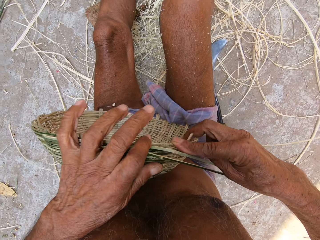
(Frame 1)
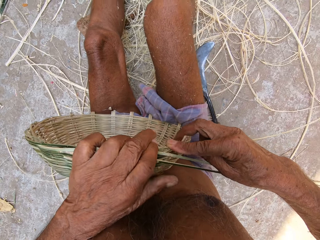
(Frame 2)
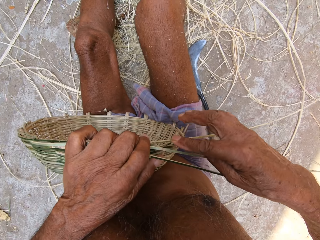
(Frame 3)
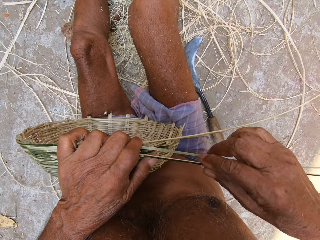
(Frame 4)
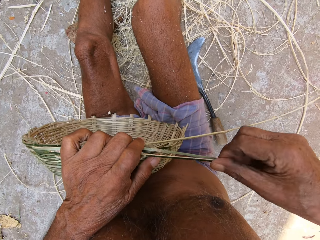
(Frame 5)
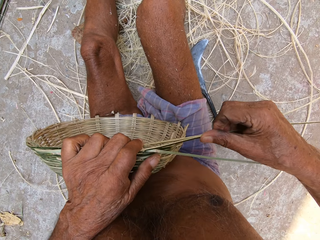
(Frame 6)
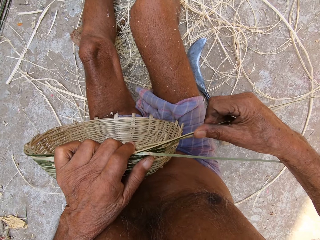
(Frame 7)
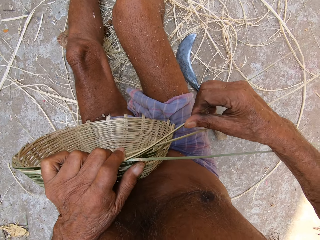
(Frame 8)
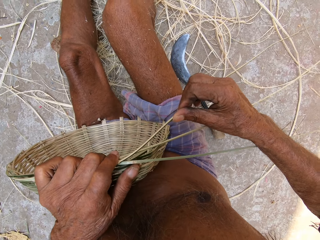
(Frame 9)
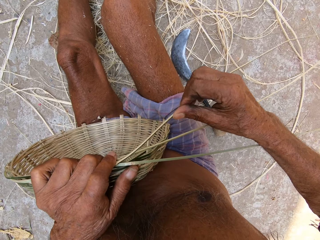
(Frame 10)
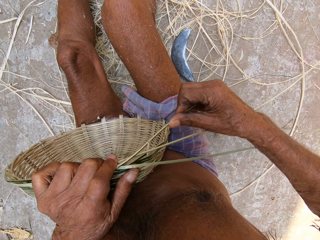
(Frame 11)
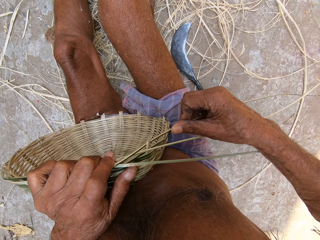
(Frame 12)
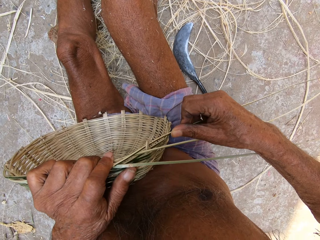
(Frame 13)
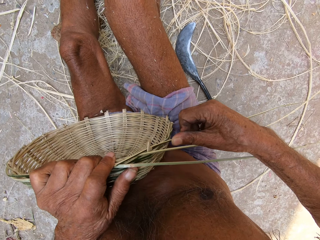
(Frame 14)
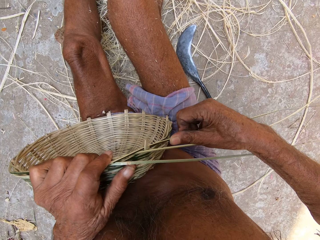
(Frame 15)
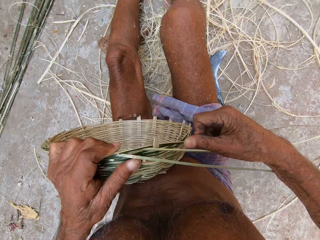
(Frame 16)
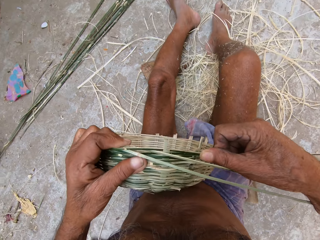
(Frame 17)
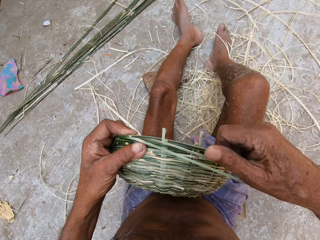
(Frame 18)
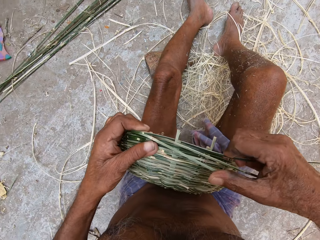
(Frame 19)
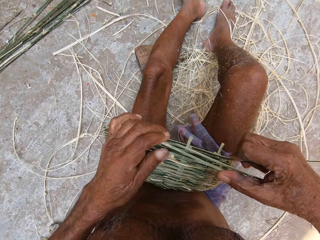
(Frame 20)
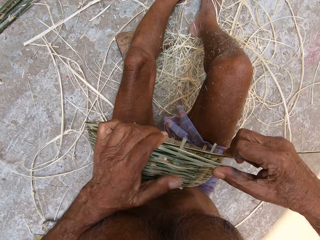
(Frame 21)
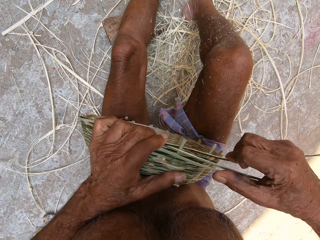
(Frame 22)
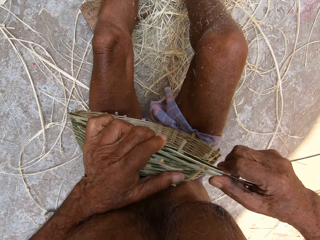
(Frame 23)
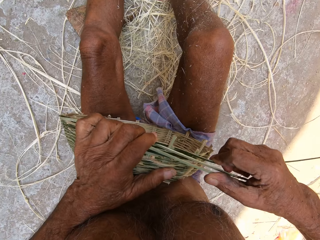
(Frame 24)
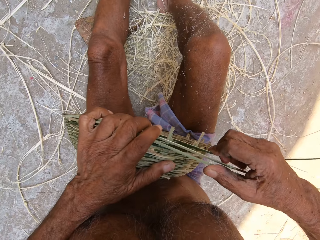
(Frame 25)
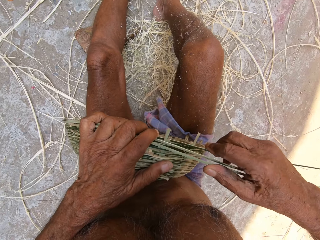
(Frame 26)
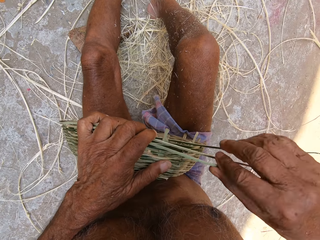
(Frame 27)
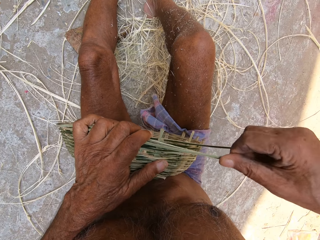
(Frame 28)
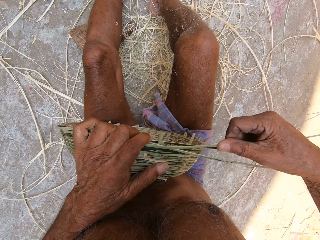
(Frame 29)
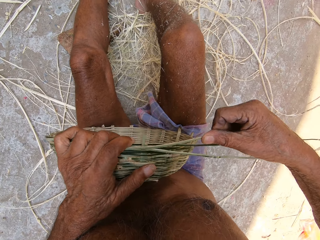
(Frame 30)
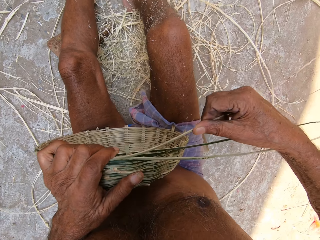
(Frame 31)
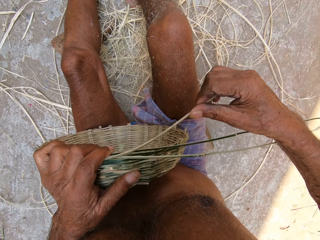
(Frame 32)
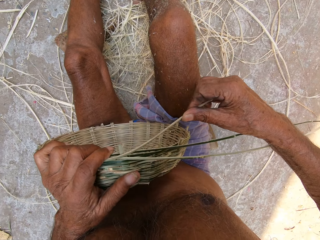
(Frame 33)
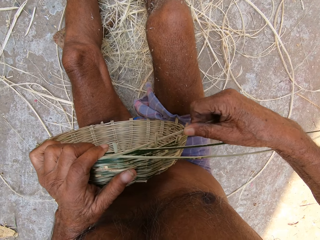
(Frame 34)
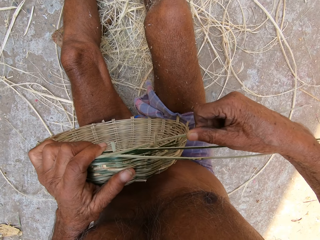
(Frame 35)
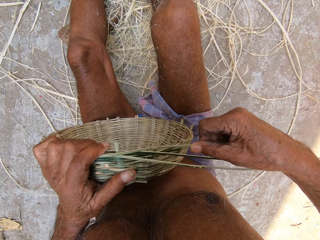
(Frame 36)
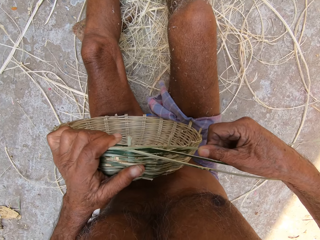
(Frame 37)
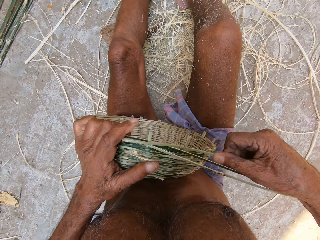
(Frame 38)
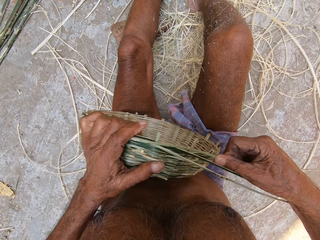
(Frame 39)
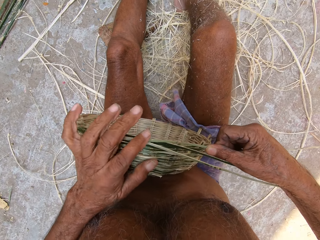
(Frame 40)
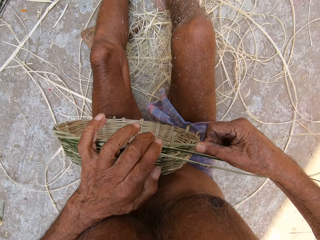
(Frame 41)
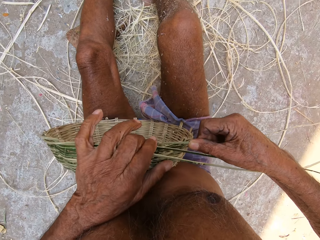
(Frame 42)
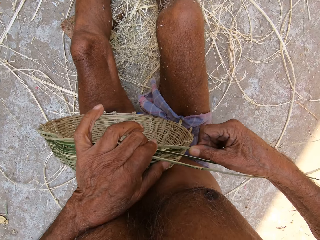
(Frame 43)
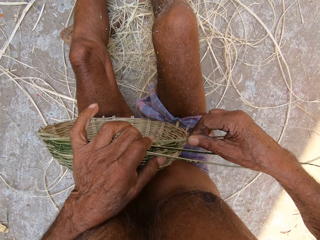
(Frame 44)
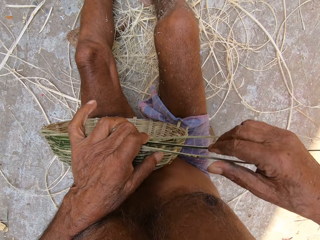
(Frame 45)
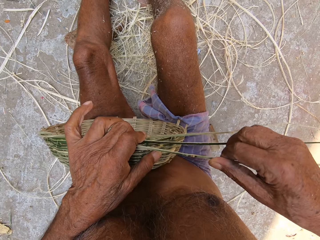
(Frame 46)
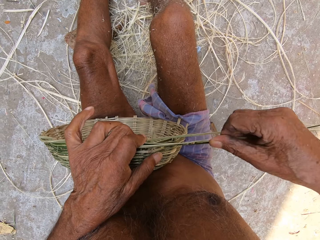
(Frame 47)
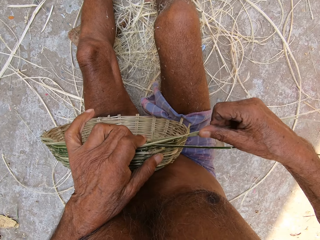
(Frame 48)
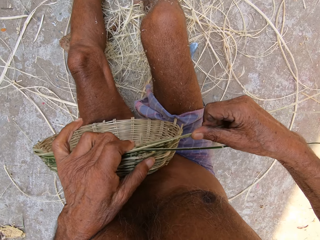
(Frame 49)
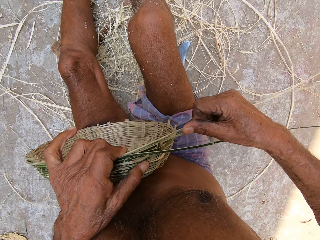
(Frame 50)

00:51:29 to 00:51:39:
The camera wearer turns the basket with his hands. He weaves the basket with the bamboo strips.

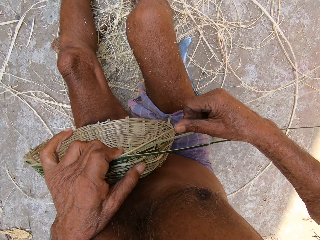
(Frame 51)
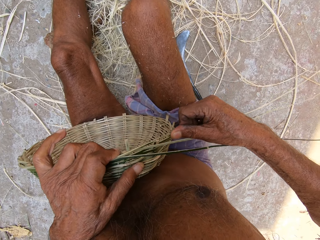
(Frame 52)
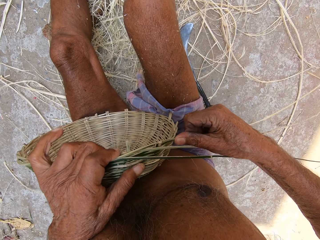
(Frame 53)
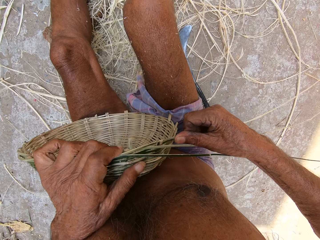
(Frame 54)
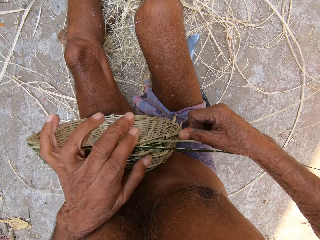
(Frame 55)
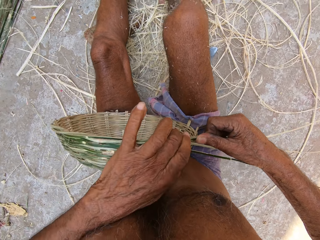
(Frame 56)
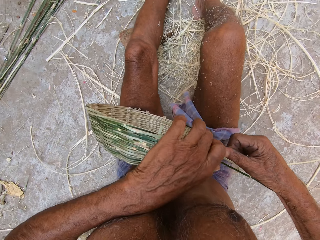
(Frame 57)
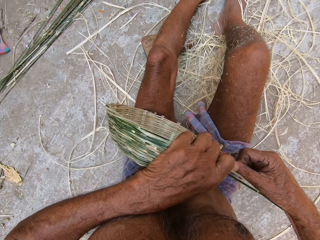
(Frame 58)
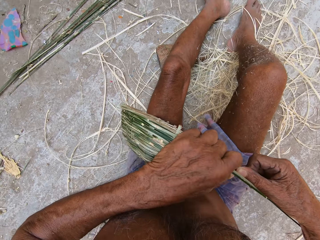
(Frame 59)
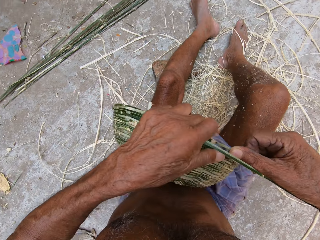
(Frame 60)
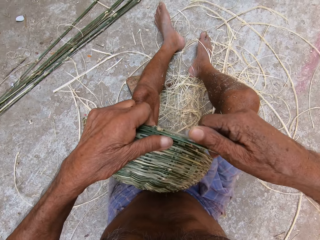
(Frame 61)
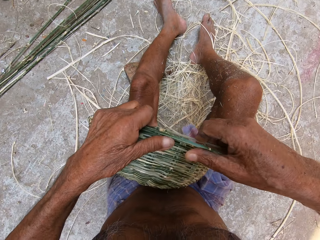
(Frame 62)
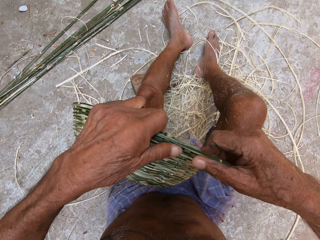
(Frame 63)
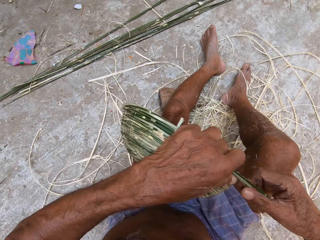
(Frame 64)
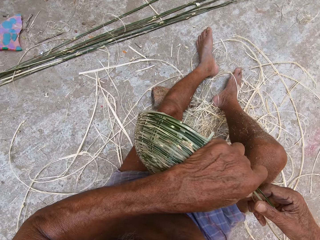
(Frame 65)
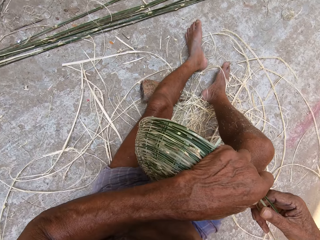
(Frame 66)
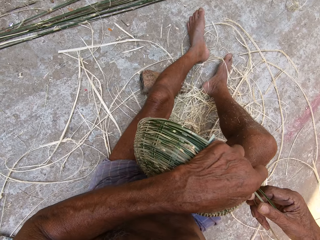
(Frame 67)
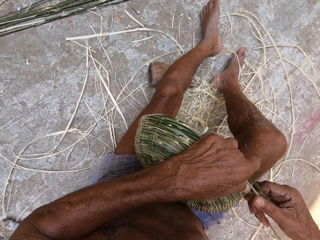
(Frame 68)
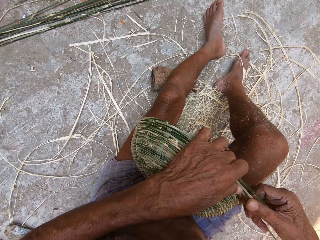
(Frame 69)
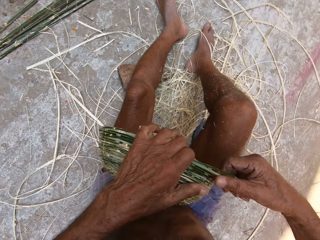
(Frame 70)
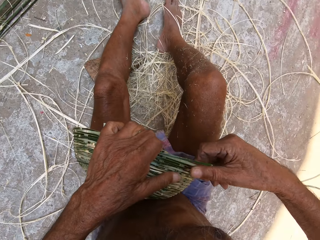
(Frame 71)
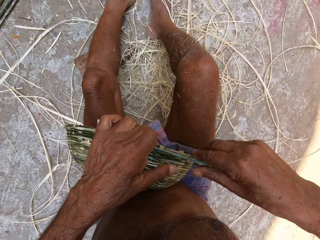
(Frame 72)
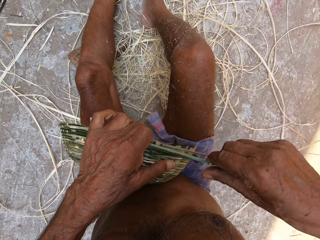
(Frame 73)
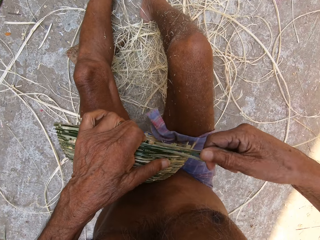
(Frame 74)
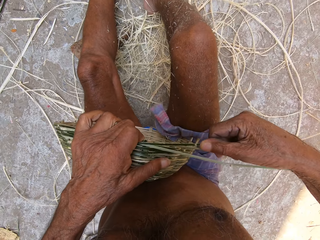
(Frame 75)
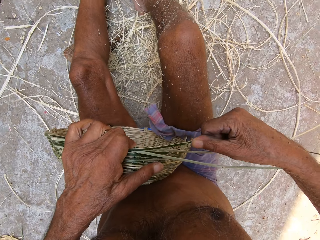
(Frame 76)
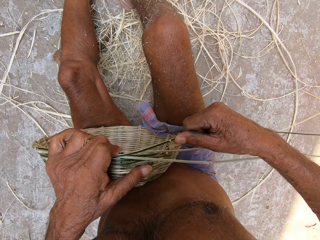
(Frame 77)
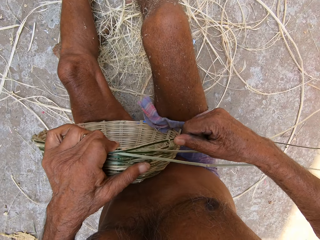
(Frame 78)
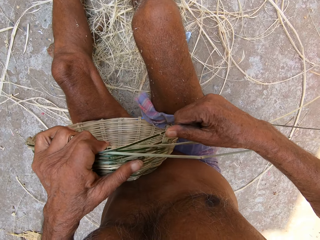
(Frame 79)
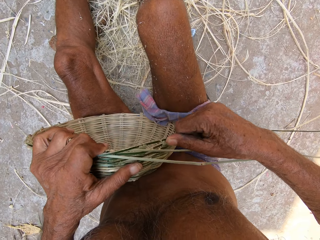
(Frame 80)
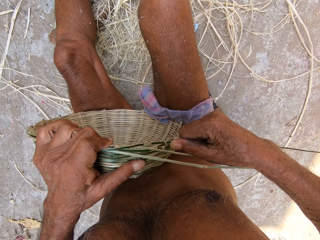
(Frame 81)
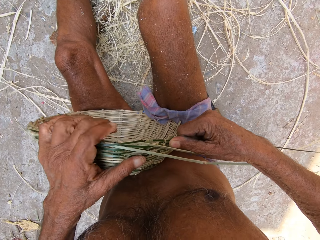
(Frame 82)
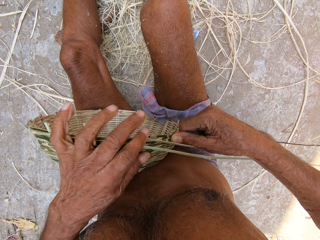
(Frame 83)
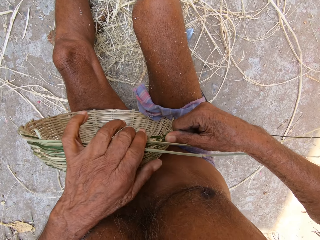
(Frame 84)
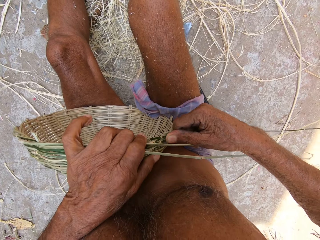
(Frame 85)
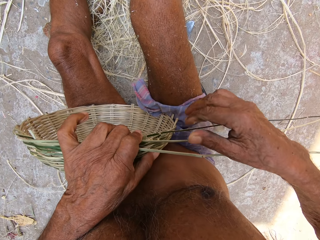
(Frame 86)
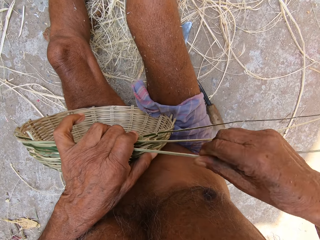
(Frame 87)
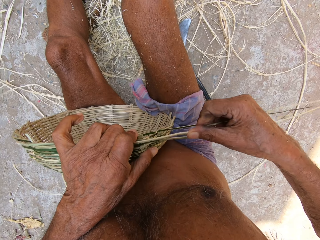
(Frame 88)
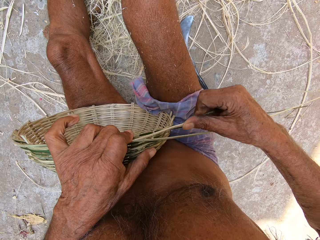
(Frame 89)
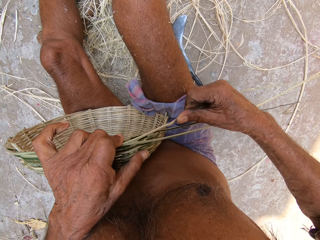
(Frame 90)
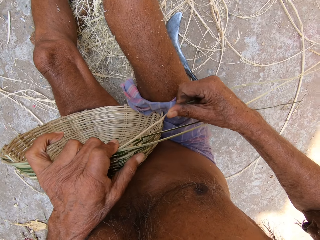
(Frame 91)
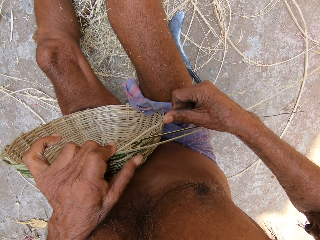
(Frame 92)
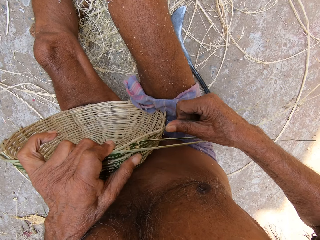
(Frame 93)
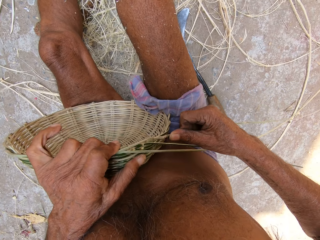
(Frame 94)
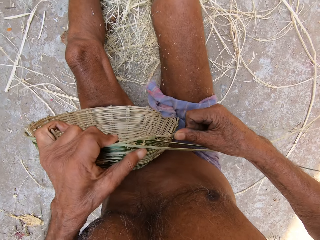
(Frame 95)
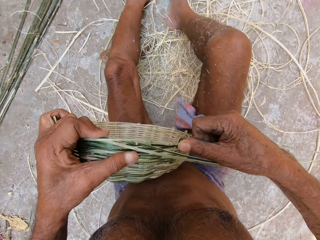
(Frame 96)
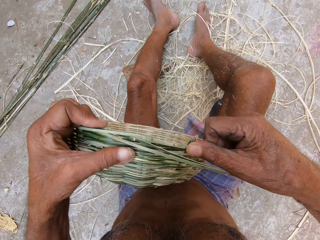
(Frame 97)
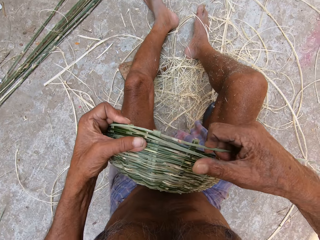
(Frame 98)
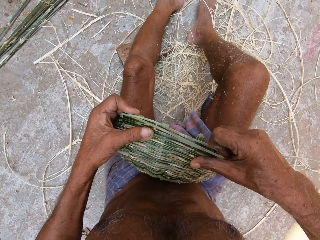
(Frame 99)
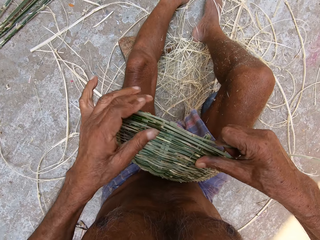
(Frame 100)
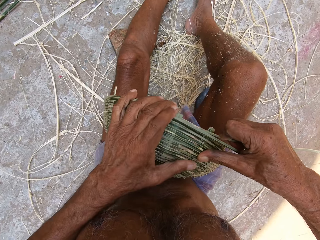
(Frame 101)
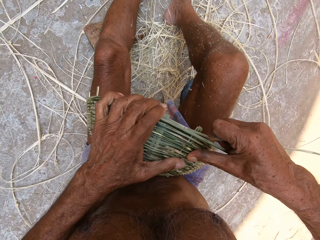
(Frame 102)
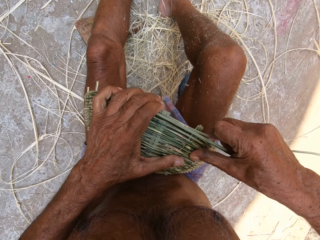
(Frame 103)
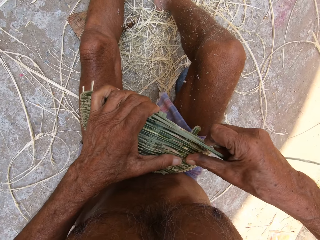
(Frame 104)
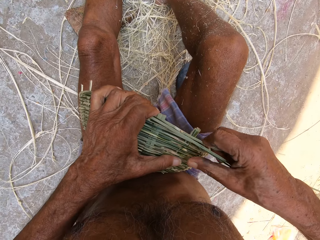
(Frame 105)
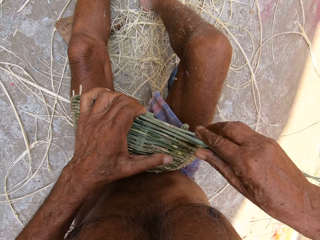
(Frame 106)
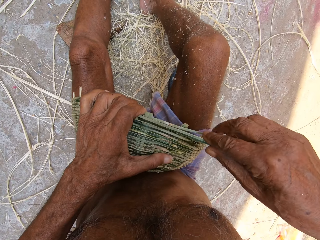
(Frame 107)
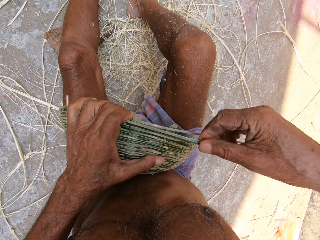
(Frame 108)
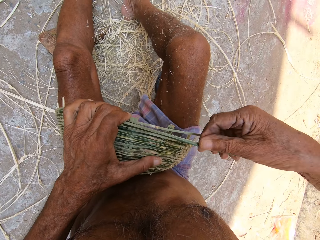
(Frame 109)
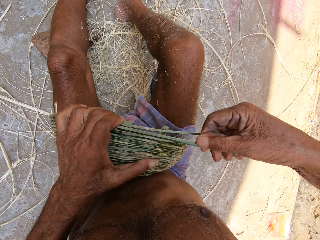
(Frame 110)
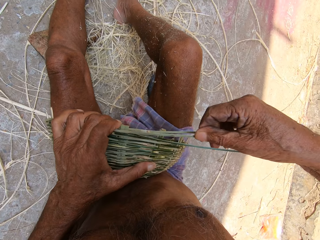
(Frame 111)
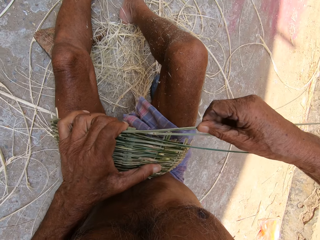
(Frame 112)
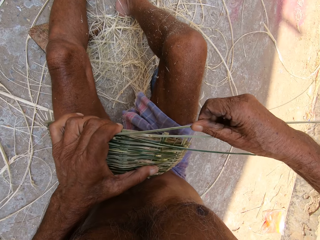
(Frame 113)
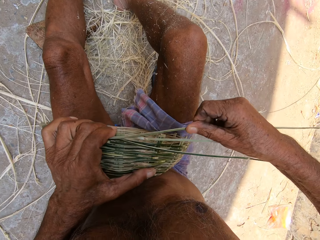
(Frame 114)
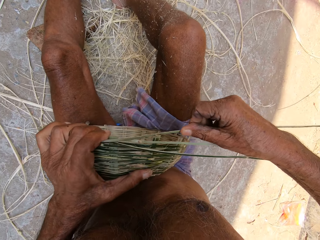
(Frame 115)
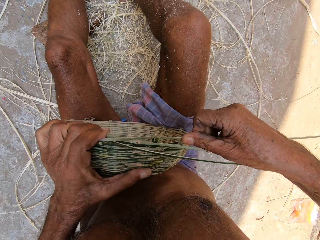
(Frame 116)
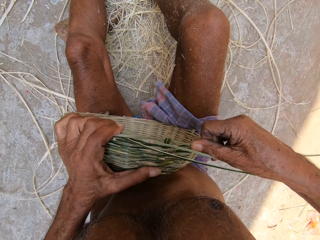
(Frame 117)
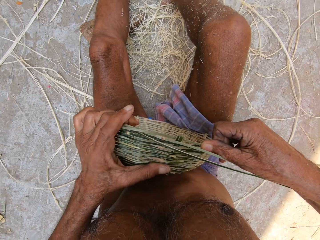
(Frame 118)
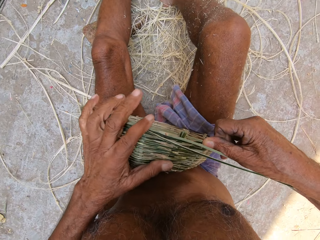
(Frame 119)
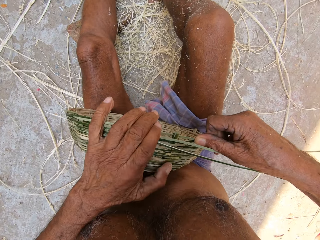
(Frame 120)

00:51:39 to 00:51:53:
The camera wearer turns the basket with his hands. He weaves the basket with the bamboo strips. He turns the basket with his hands. He weaves the basket with the bamboo strips.
